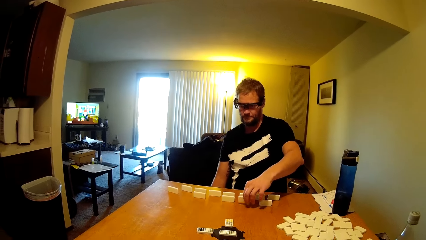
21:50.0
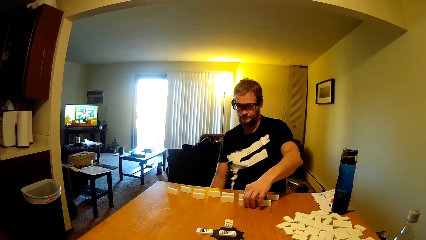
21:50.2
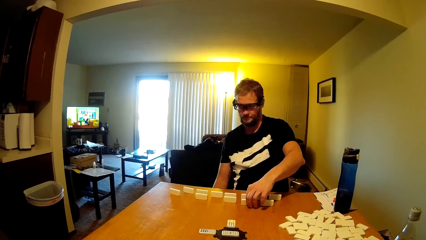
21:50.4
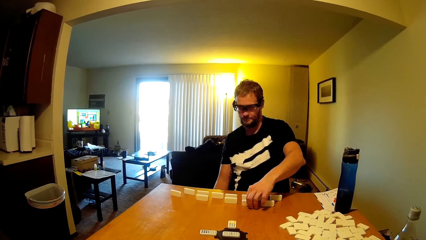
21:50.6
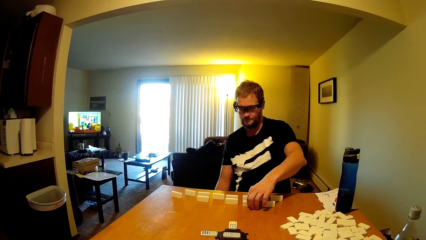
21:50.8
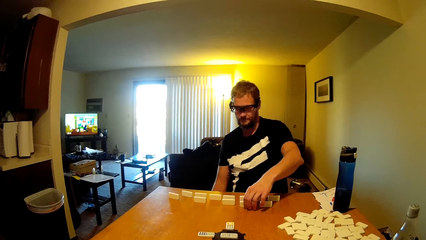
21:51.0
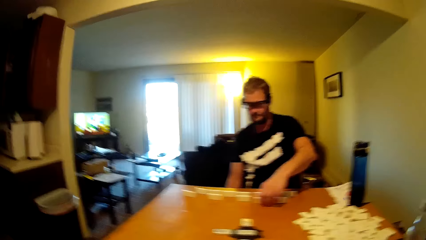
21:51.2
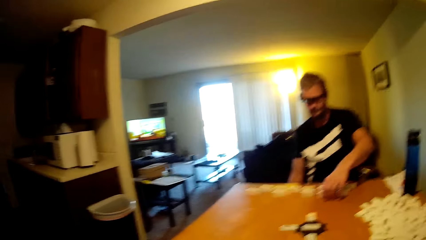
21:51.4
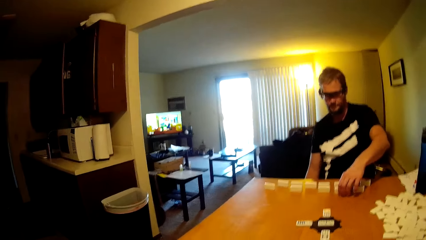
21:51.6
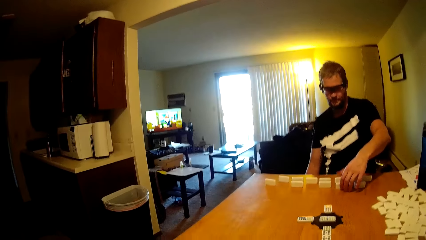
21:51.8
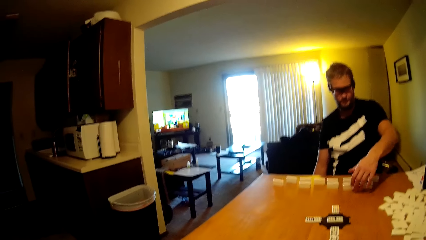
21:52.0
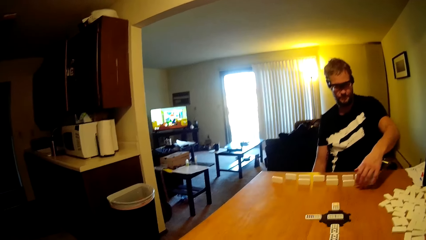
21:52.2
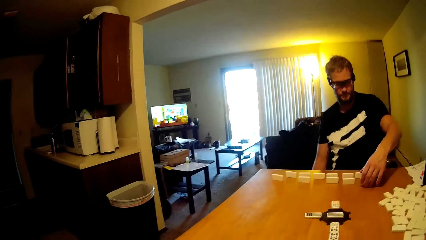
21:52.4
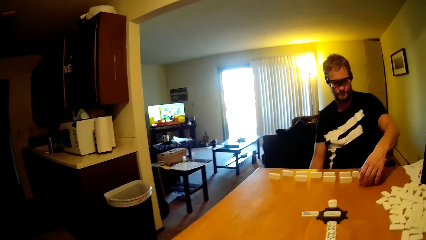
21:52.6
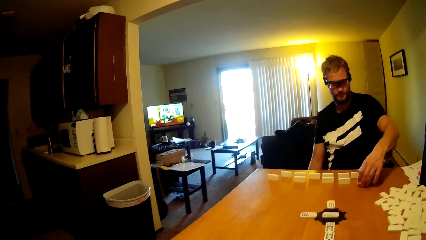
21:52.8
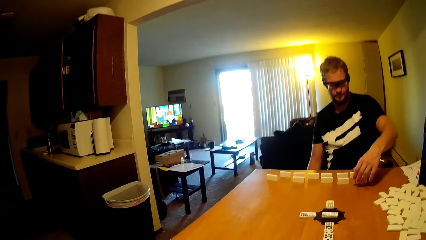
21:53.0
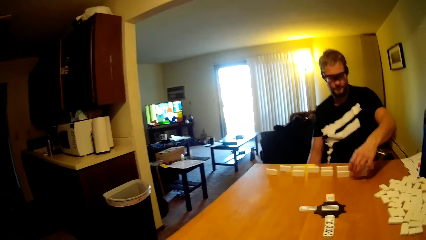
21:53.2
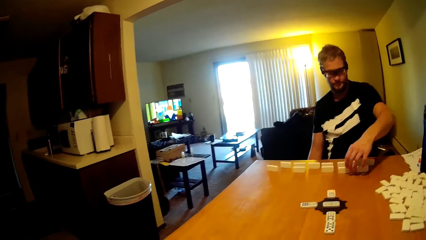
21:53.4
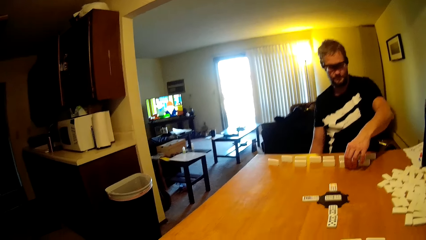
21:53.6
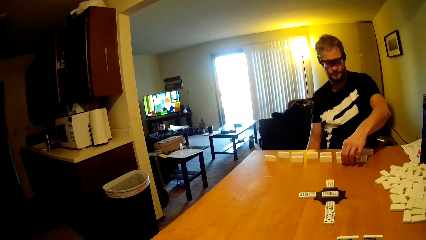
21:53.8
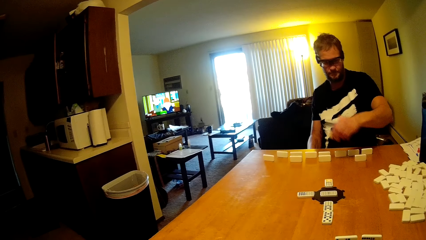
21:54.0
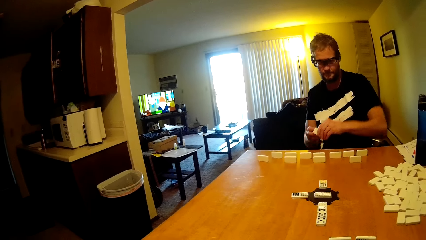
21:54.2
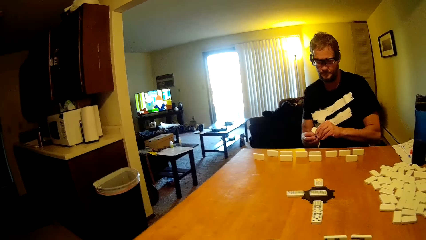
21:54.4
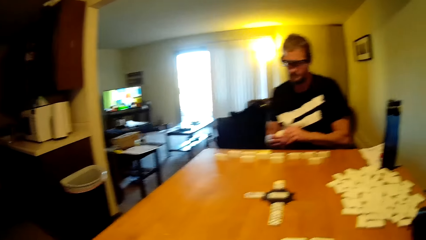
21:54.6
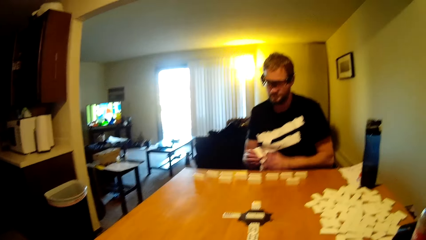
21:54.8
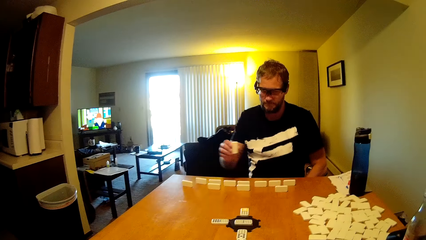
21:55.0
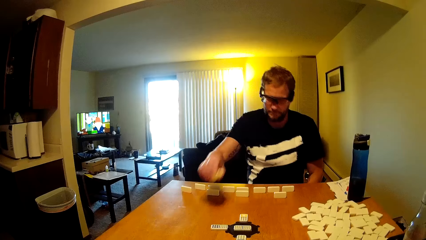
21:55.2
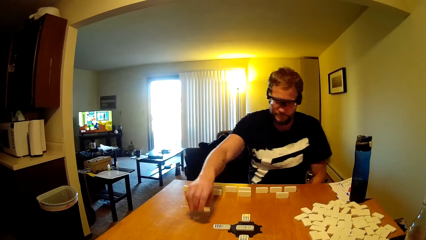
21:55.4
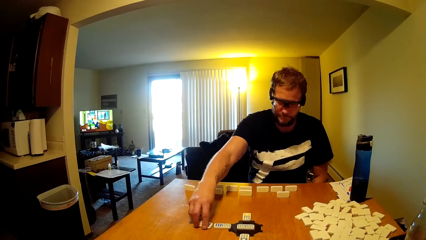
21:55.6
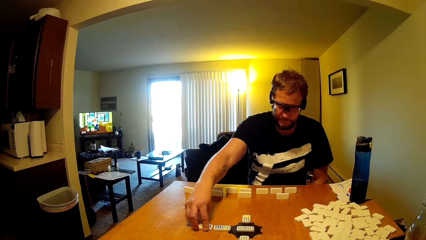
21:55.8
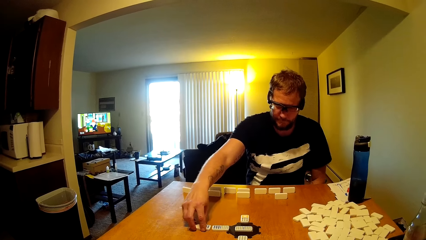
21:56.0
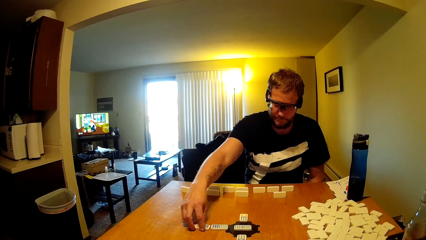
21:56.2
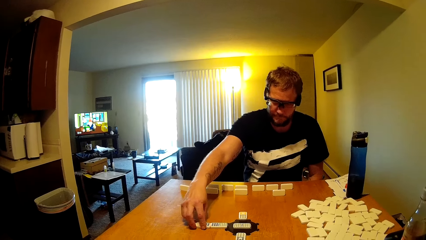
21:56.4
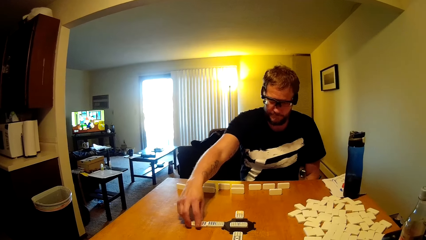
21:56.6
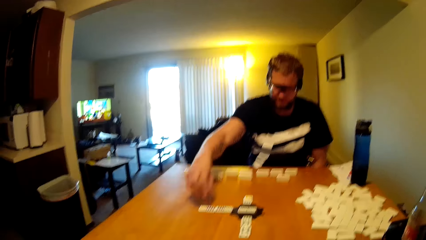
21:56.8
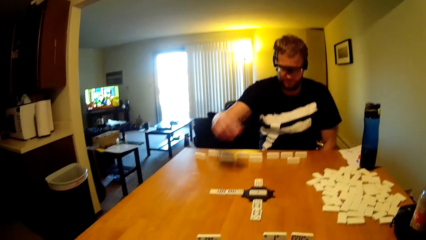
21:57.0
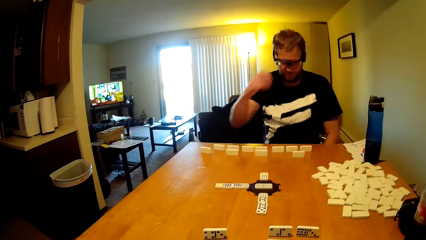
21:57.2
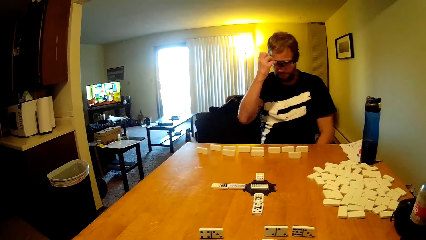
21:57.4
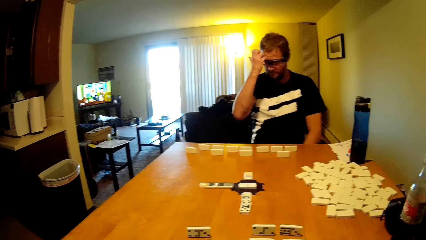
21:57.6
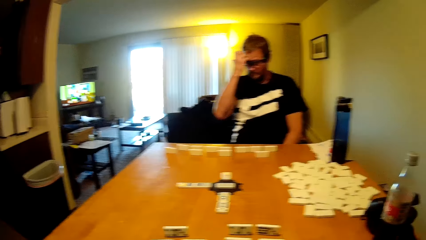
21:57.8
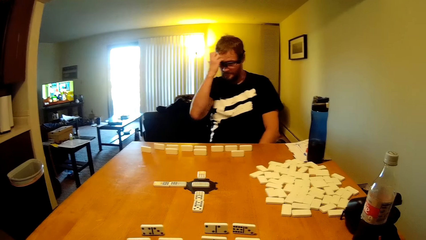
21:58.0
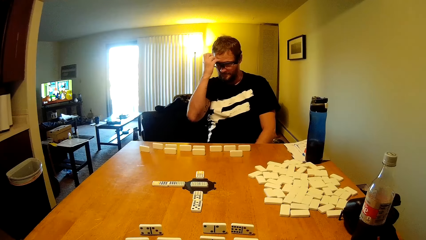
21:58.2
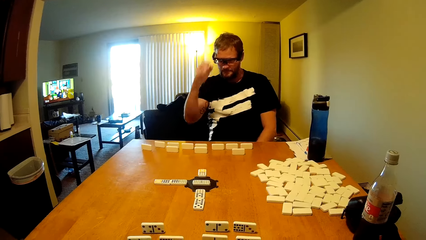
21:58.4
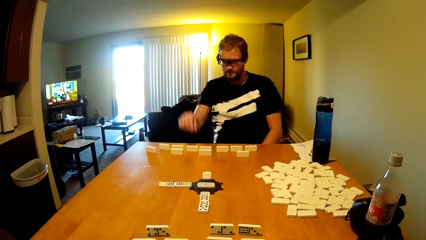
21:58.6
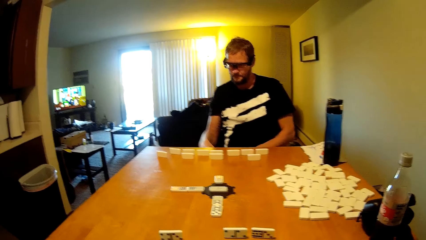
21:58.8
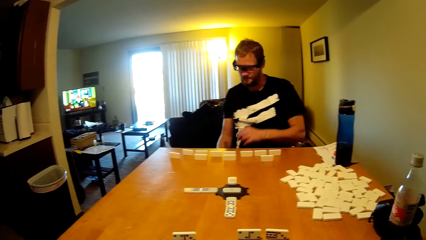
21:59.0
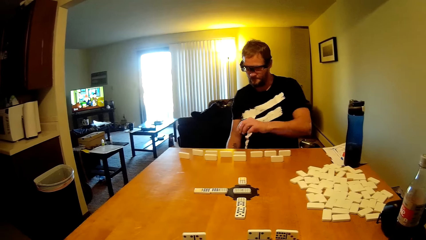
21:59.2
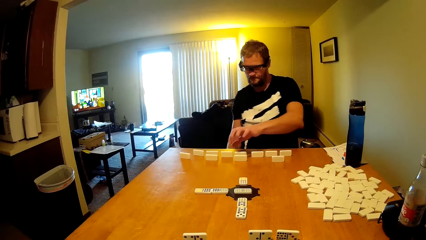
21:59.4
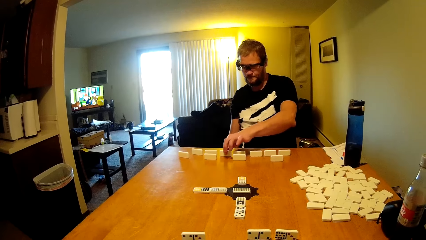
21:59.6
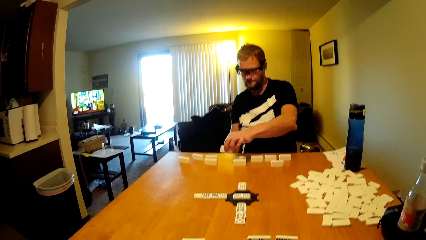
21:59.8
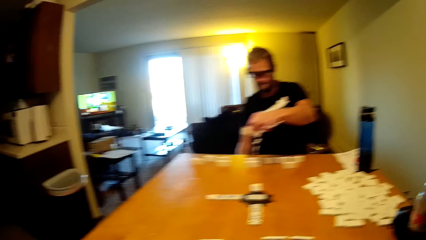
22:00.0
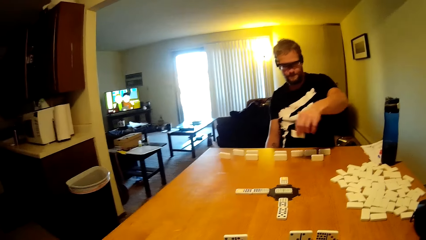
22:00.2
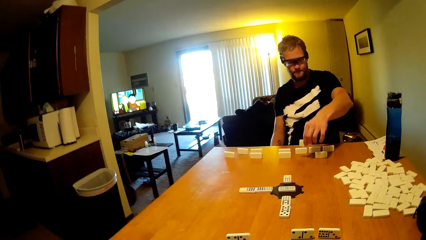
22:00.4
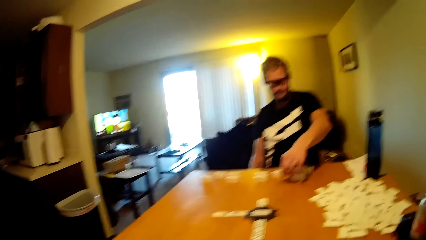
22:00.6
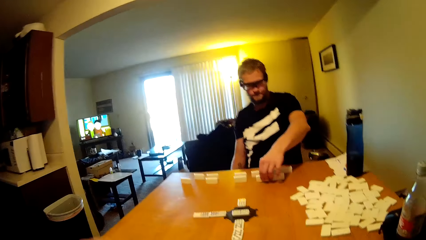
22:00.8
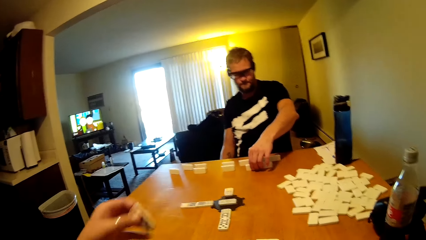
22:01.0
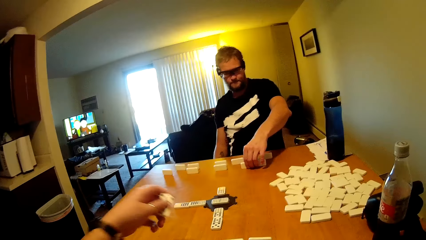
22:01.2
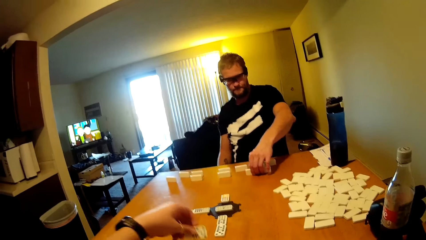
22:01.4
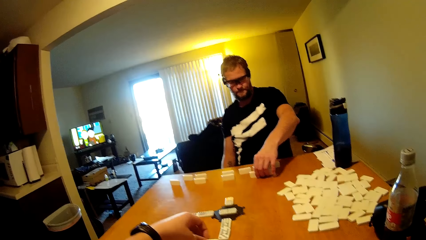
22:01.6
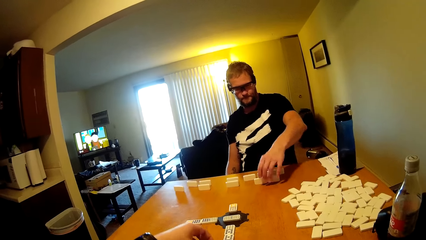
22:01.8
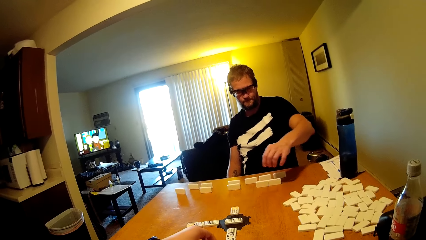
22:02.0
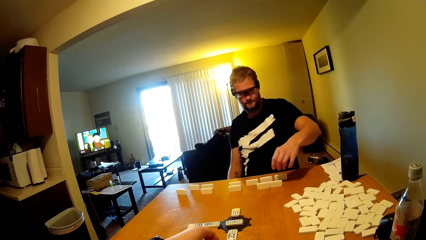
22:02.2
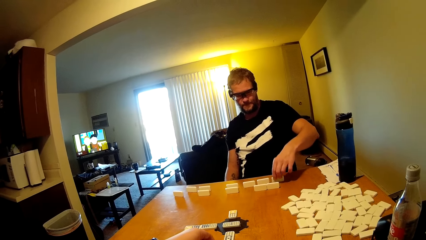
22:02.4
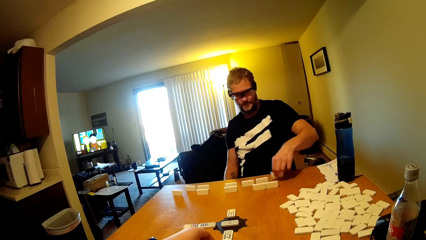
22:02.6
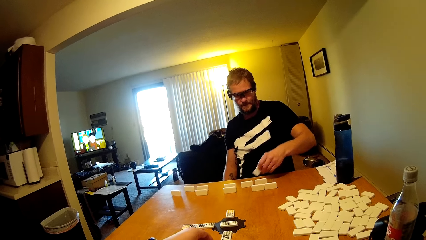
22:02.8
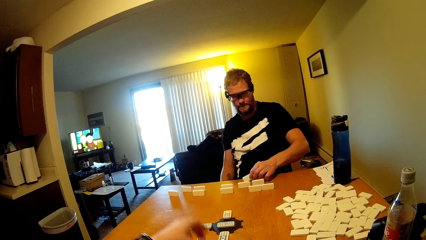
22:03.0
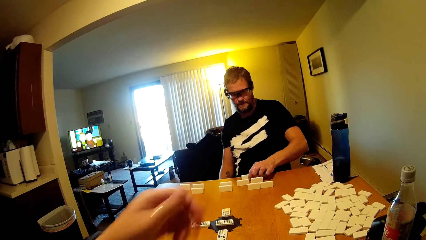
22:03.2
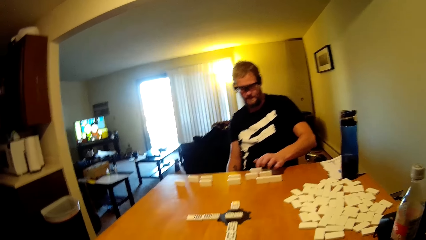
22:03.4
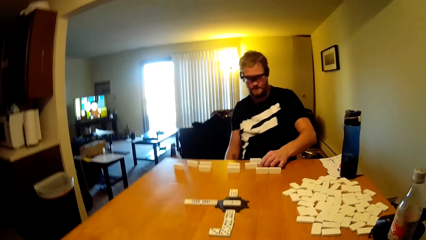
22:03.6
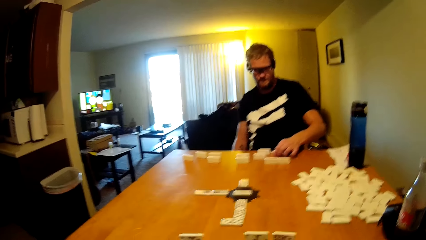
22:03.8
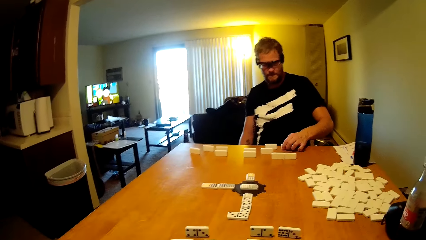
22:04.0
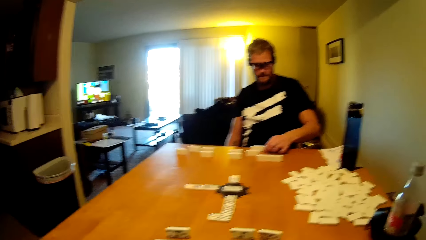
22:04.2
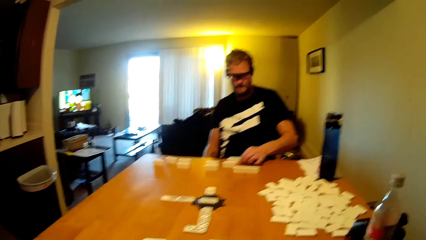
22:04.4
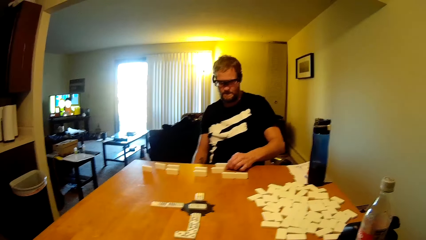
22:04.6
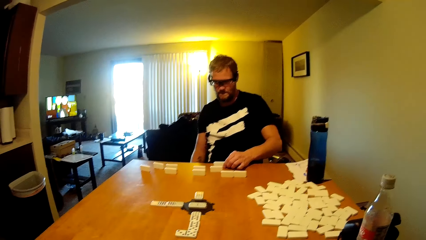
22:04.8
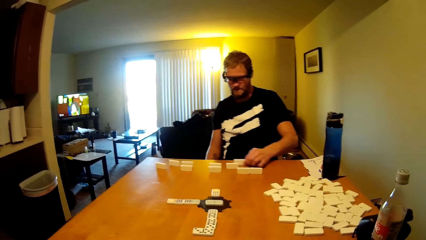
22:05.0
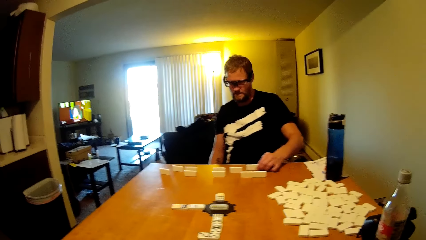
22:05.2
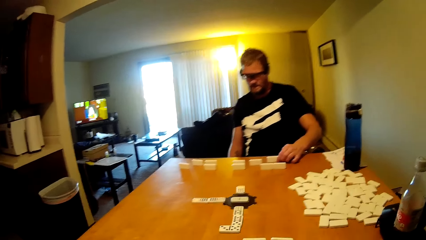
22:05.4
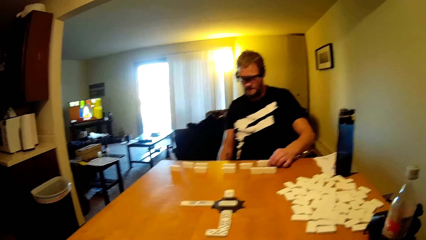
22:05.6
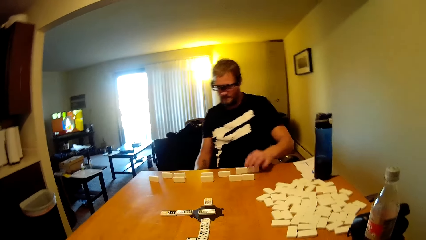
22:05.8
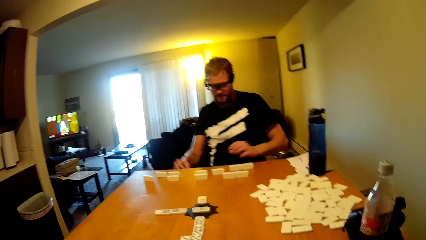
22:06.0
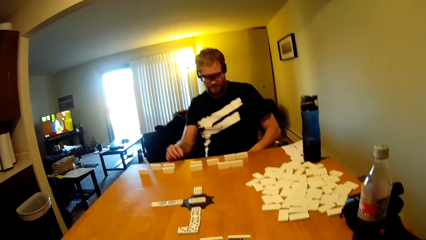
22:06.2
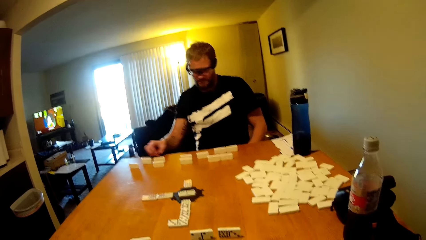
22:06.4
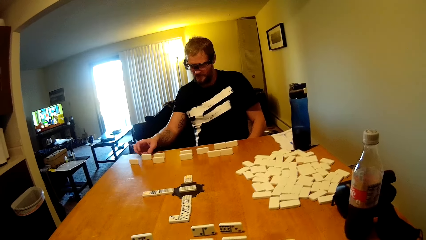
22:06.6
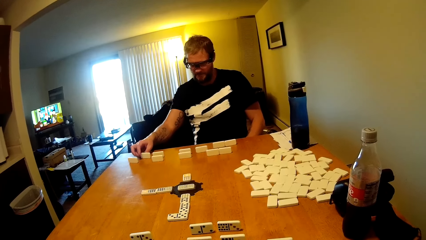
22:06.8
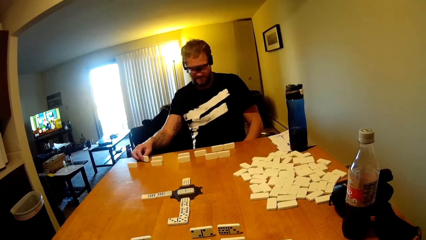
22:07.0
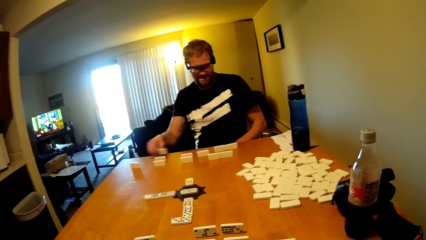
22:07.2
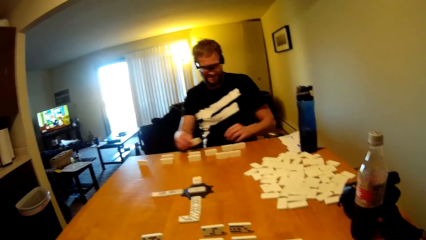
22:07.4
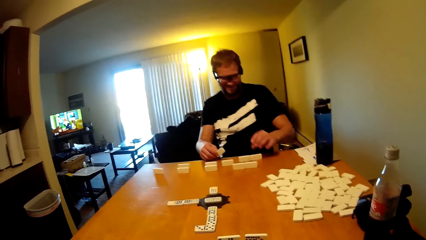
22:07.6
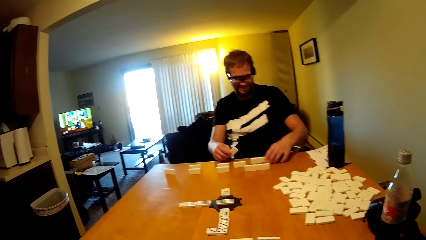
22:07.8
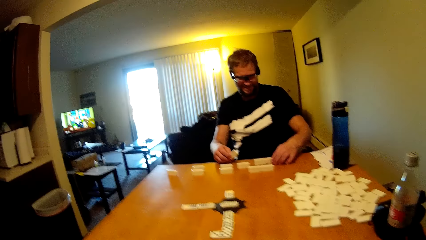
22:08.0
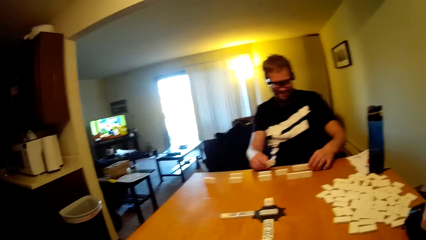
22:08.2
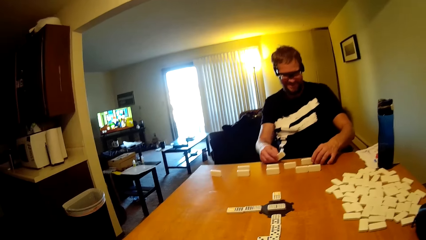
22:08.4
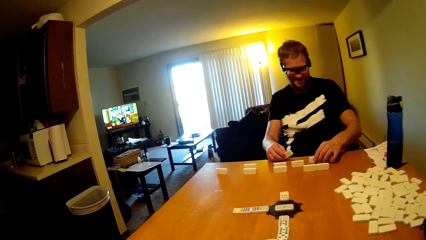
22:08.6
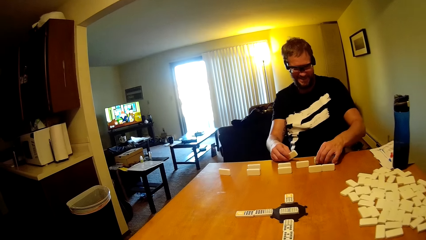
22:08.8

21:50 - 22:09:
The camera wearer lifts up the hand. A person arranges the dominoes card.
